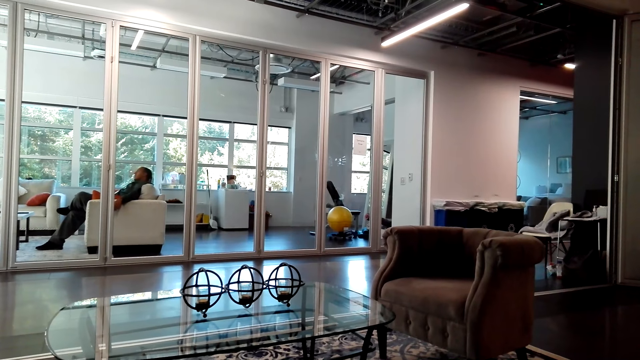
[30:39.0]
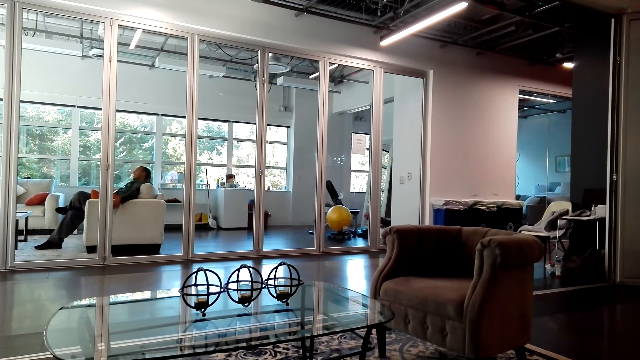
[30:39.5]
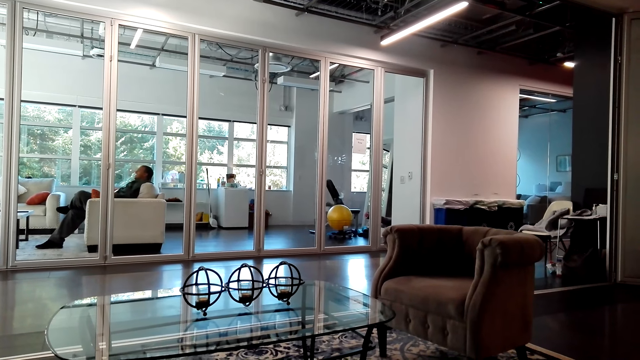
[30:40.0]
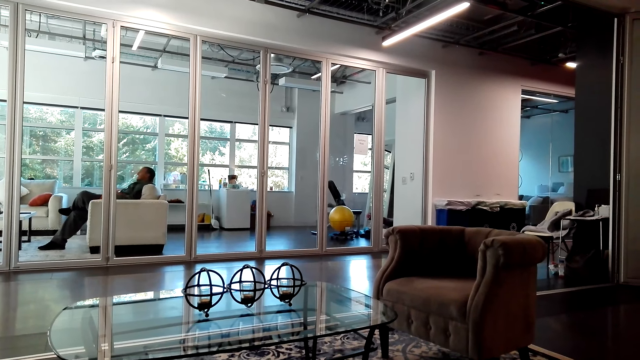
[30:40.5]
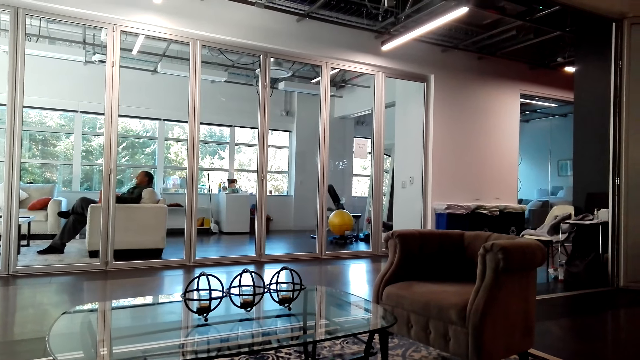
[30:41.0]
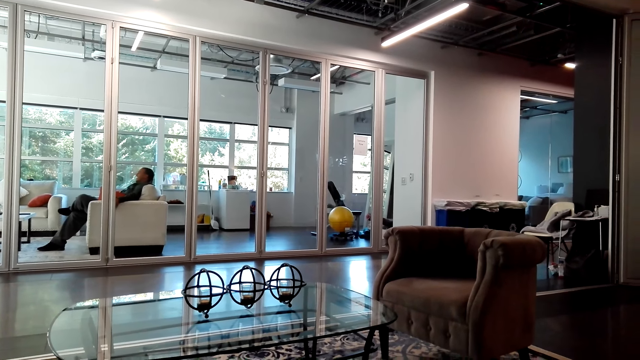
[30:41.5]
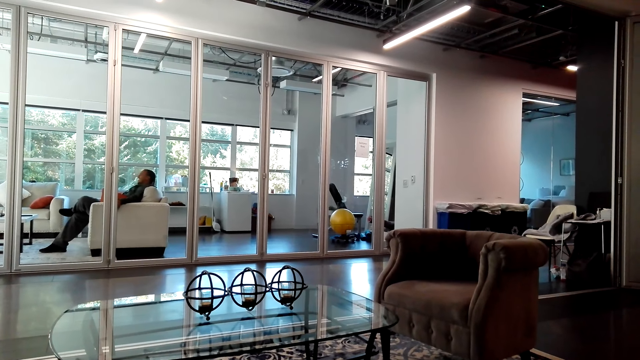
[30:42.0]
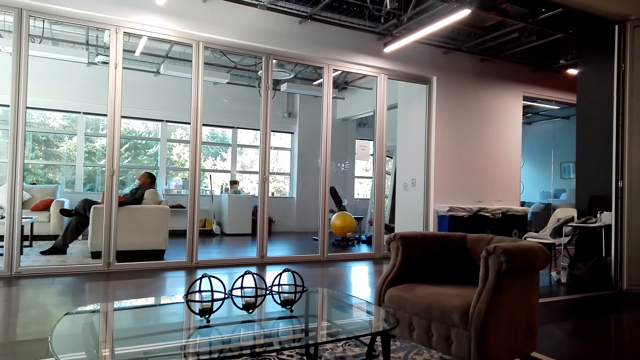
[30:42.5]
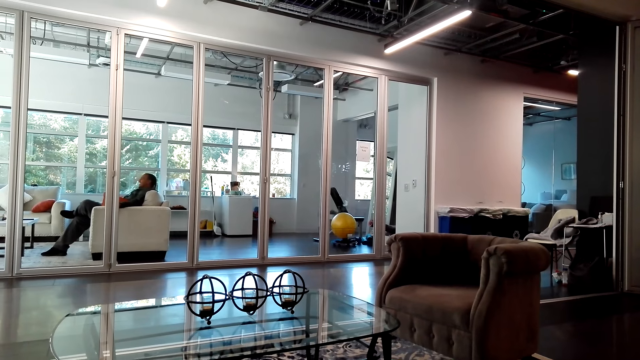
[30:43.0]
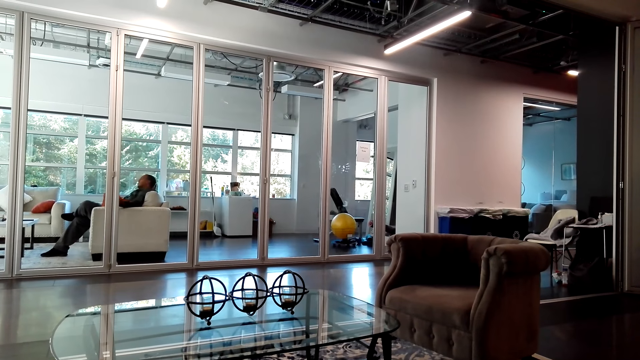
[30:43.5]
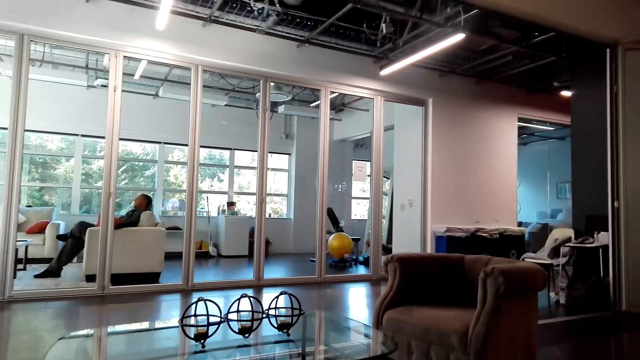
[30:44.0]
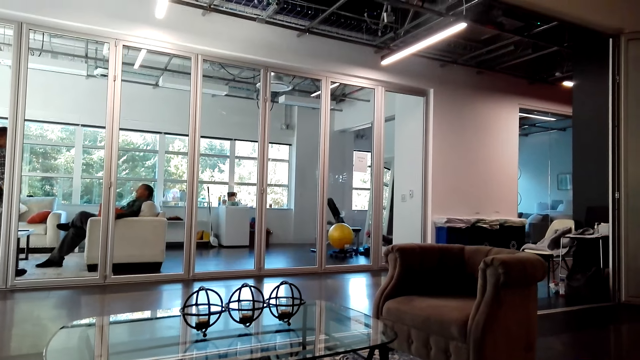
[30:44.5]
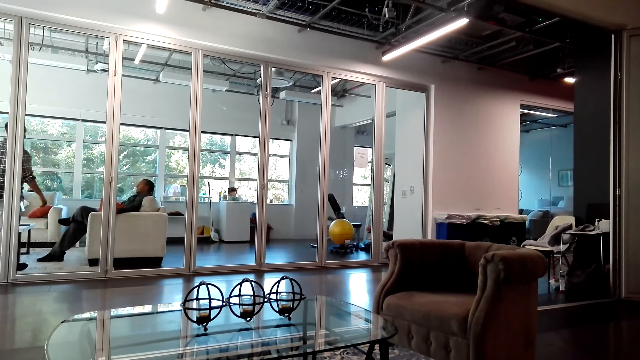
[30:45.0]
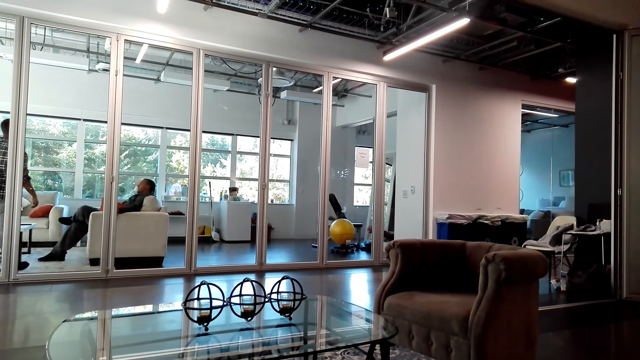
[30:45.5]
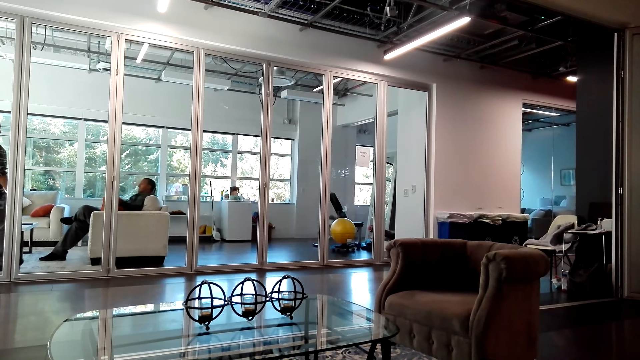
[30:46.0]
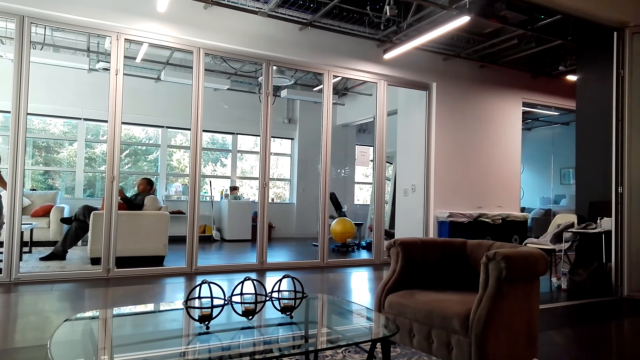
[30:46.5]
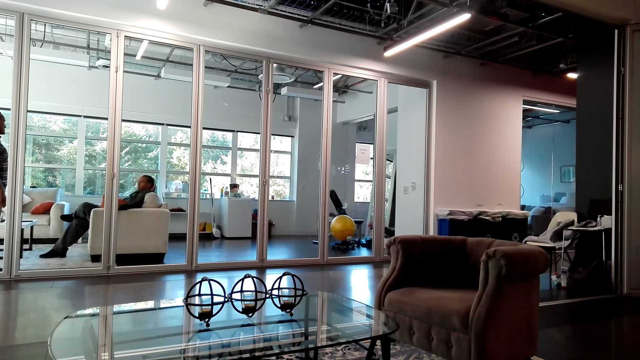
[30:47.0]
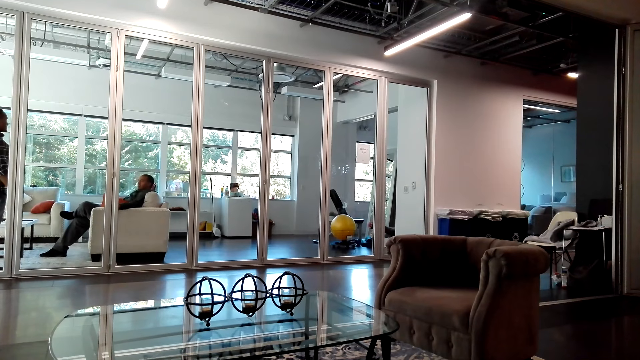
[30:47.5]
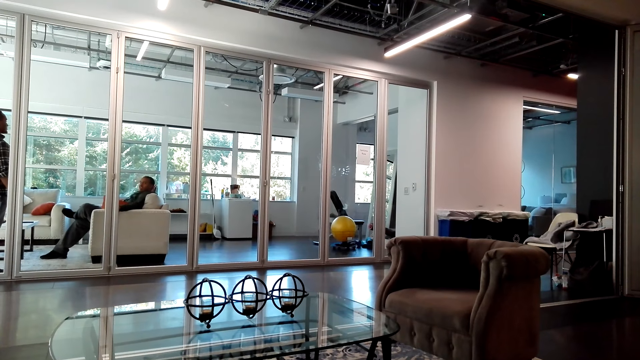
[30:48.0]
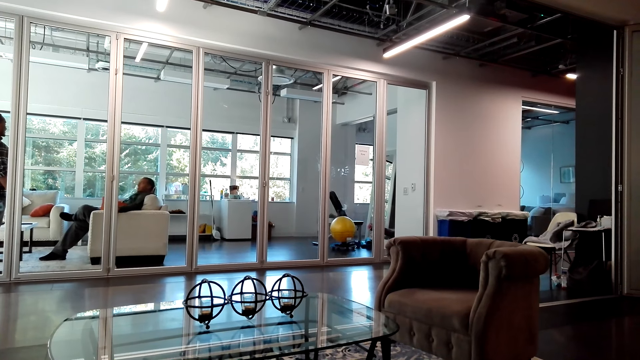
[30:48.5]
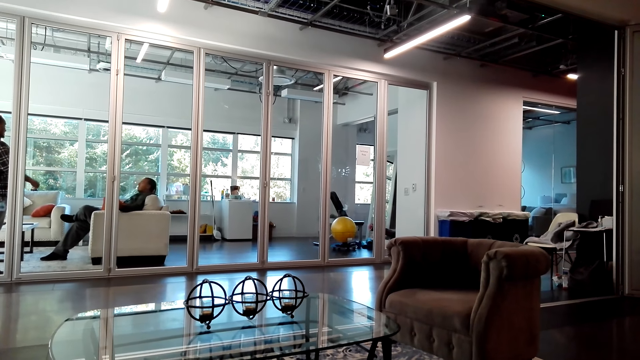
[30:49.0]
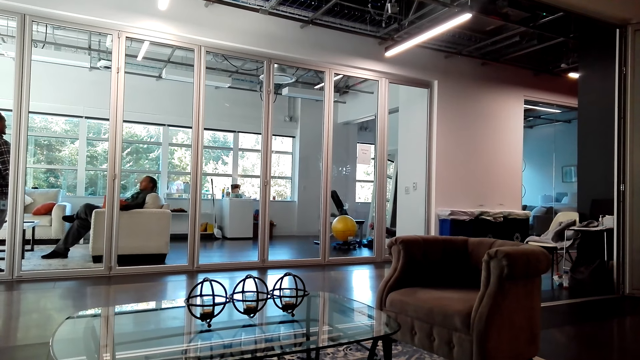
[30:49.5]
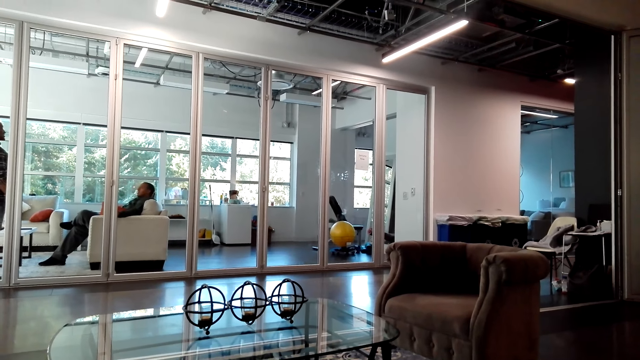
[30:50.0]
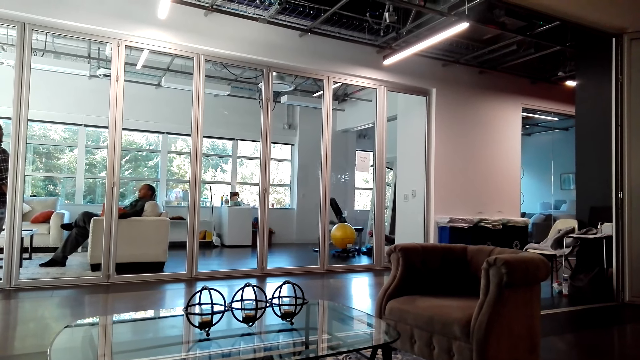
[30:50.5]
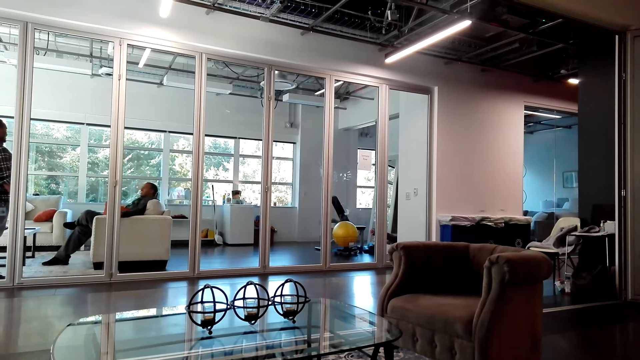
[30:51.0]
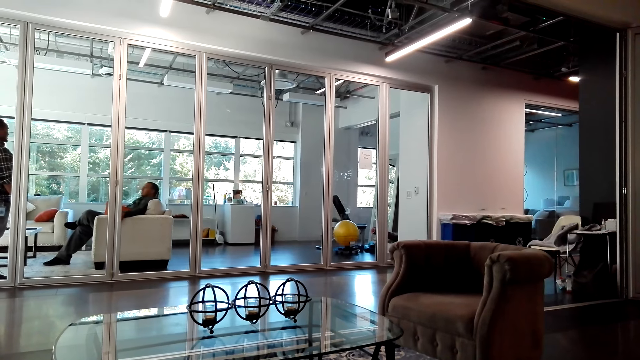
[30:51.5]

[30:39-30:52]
A person stands in front of another person. A person talks to the other person. The first person moves his hand.

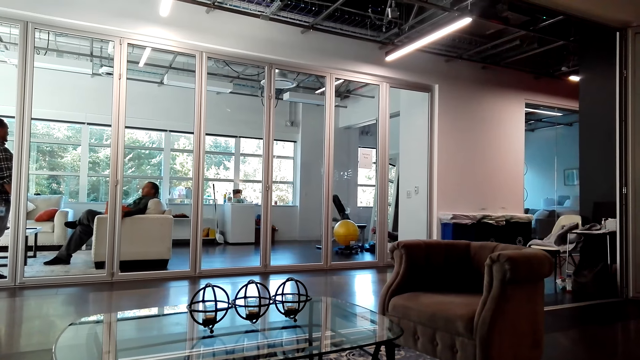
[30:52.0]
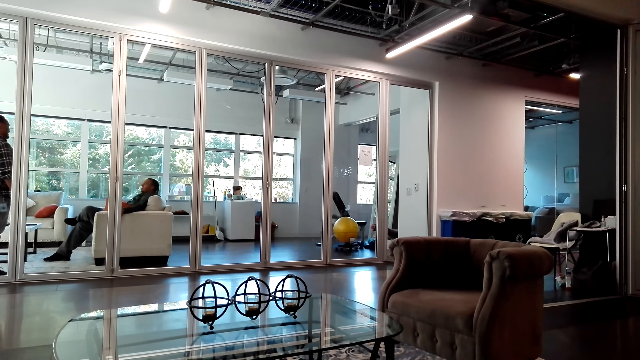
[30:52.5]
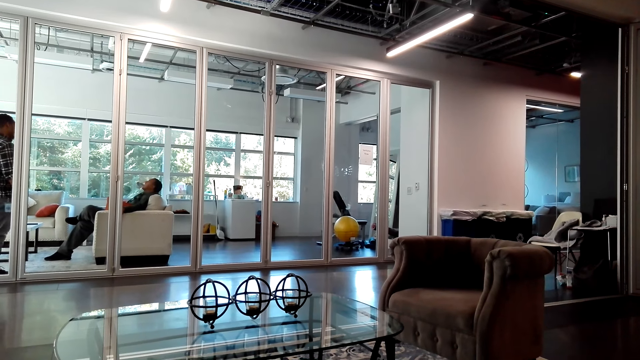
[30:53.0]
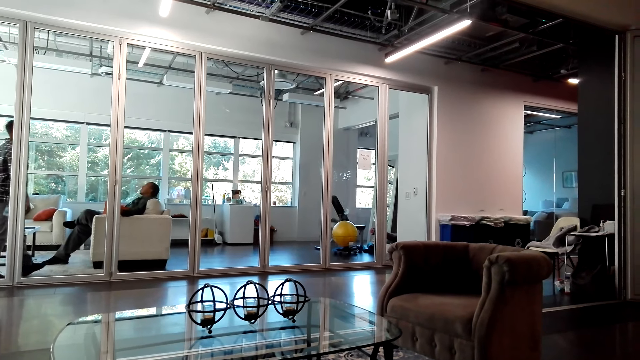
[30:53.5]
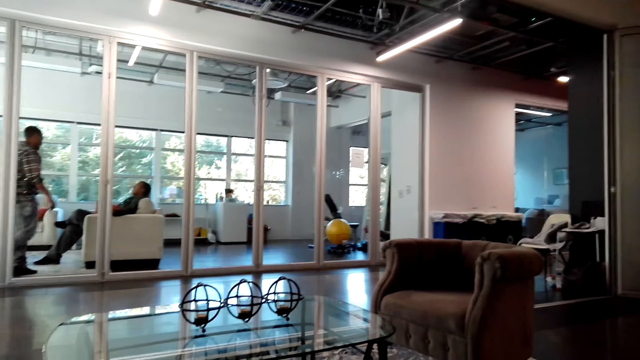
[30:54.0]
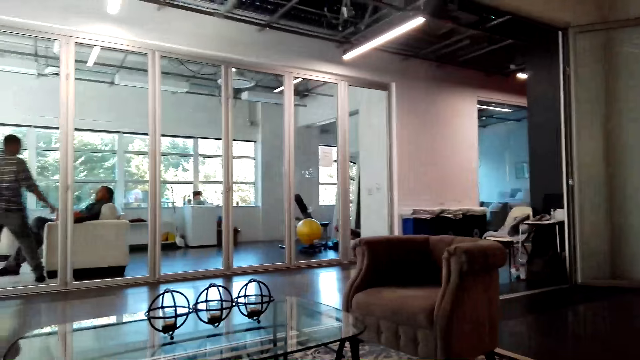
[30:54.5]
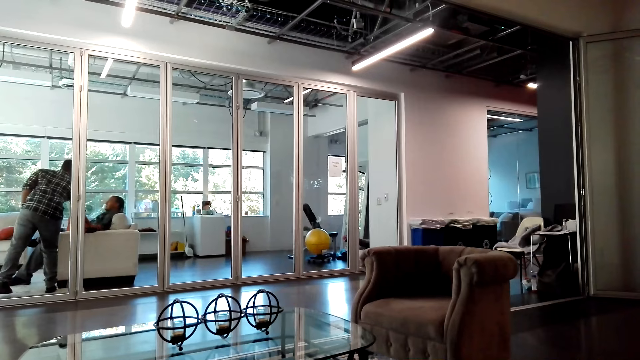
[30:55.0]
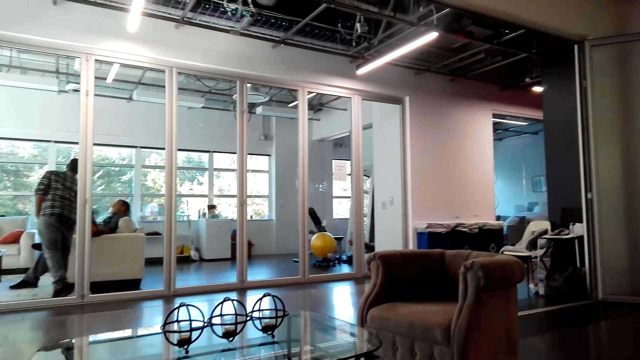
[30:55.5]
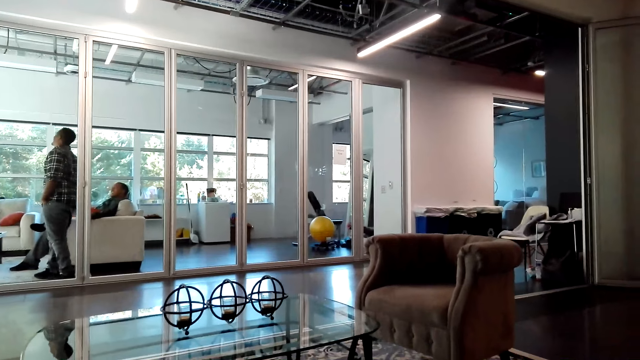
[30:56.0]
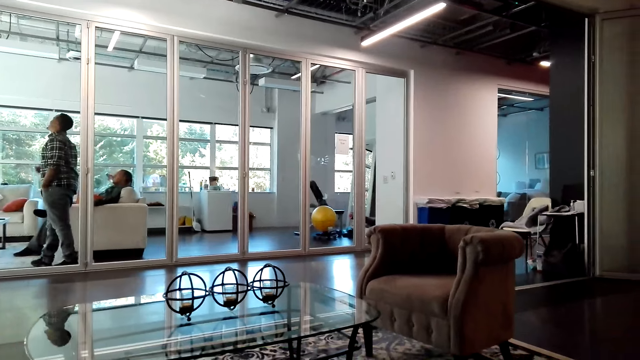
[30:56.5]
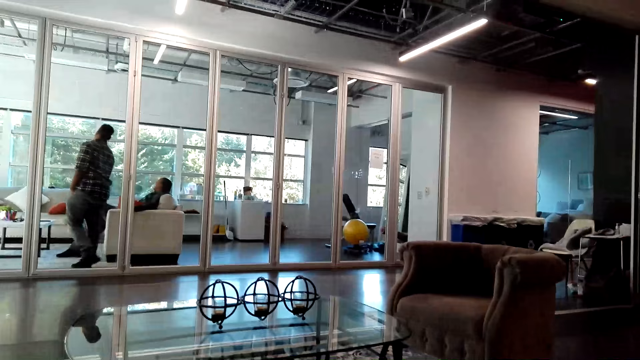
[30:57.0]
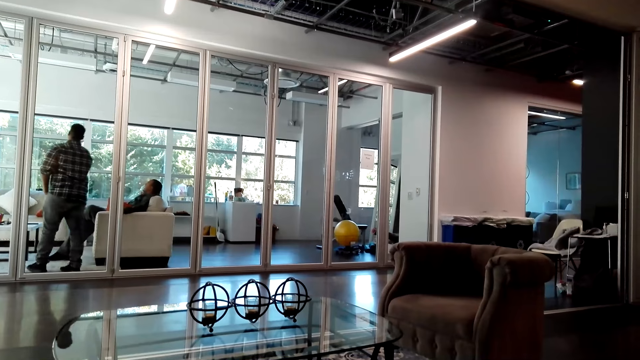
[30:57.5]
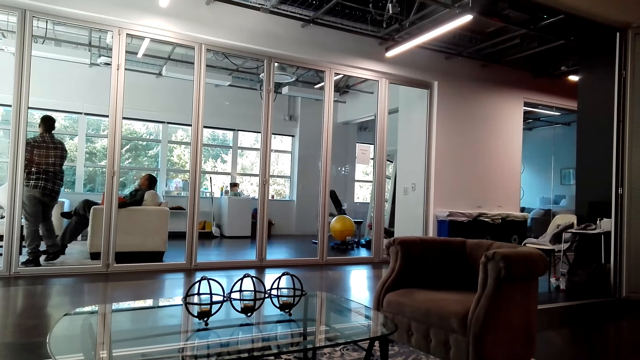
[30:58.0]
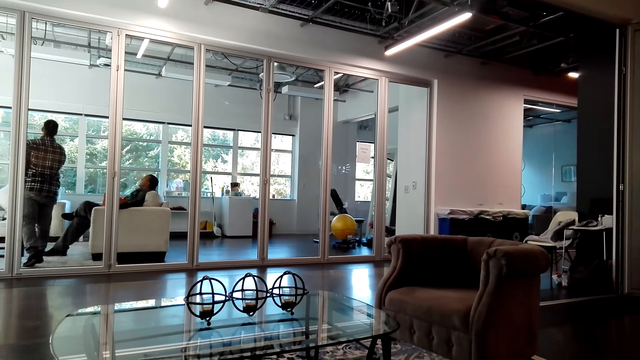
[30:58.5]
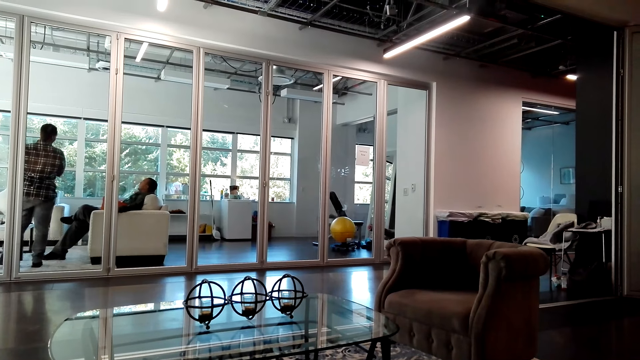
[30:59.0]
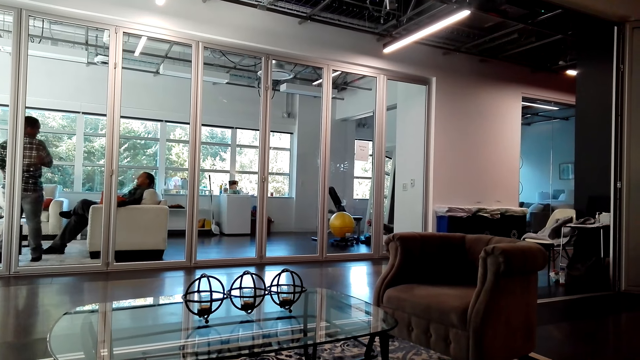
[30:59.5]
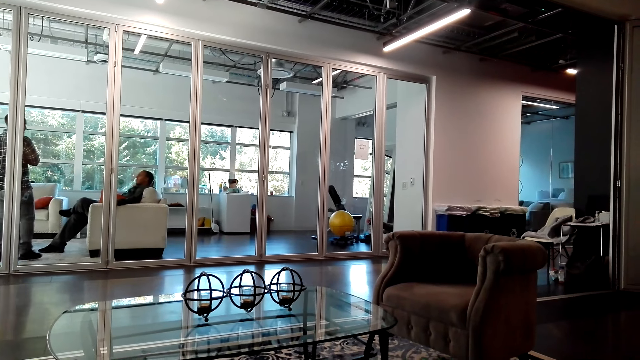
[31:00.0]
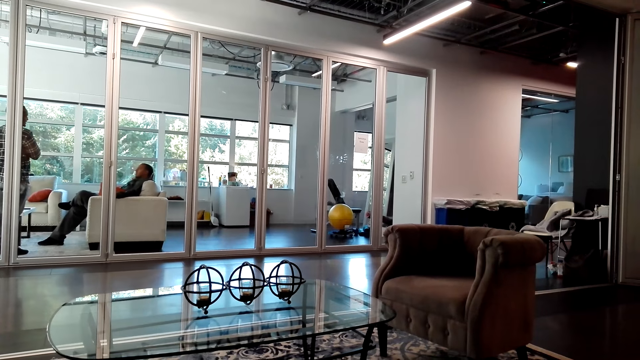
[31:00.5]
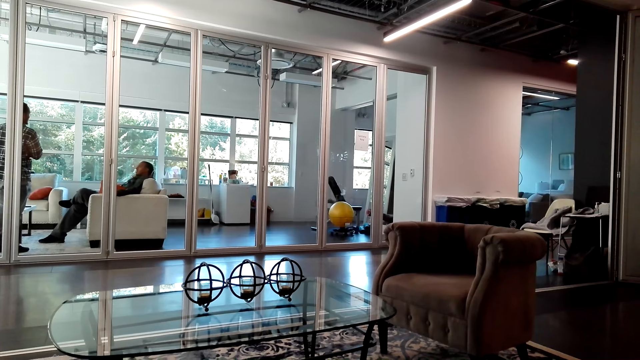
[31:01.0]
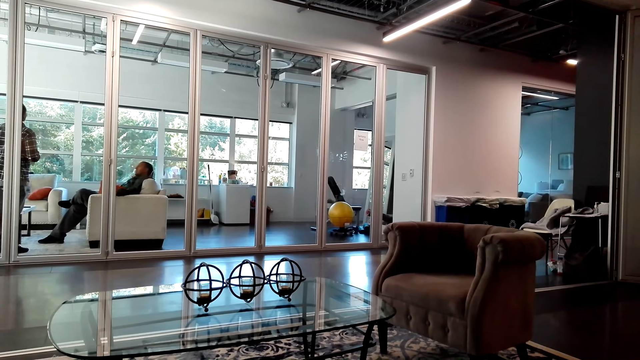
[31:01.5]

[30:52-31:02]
A person touches the sofa and walks around the living room.
